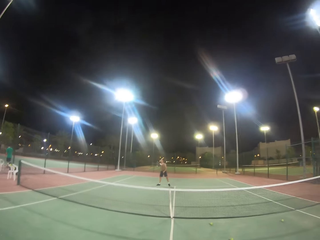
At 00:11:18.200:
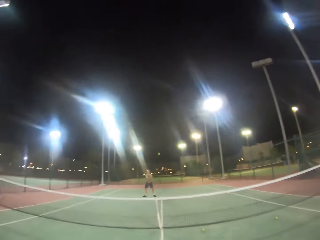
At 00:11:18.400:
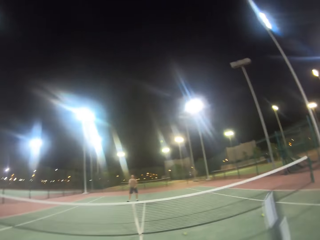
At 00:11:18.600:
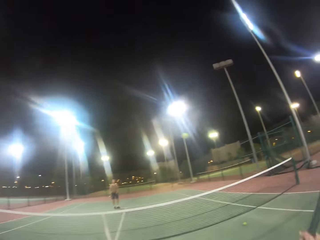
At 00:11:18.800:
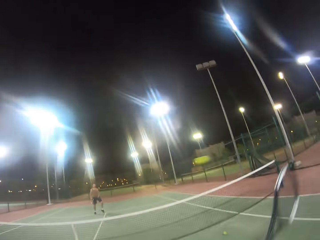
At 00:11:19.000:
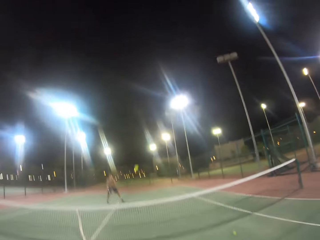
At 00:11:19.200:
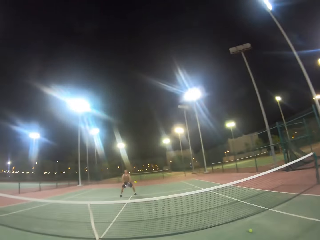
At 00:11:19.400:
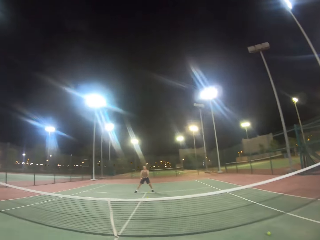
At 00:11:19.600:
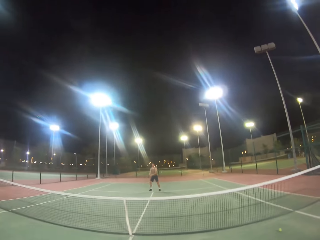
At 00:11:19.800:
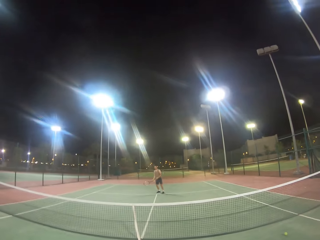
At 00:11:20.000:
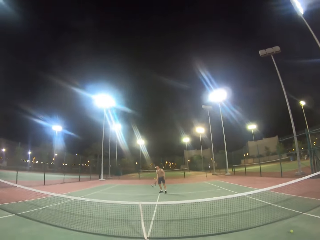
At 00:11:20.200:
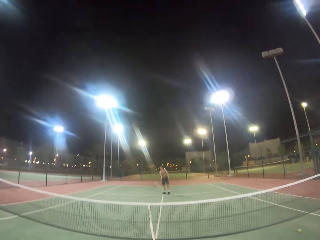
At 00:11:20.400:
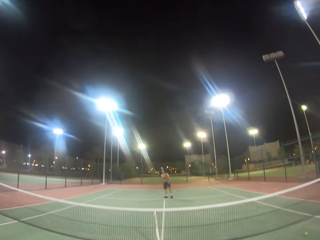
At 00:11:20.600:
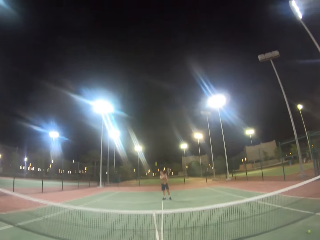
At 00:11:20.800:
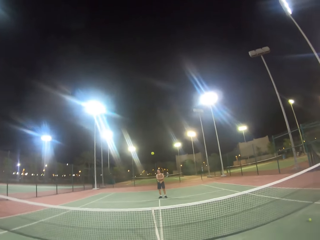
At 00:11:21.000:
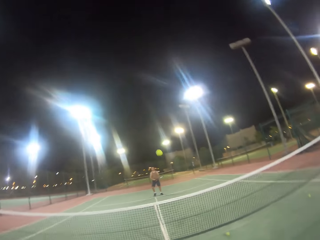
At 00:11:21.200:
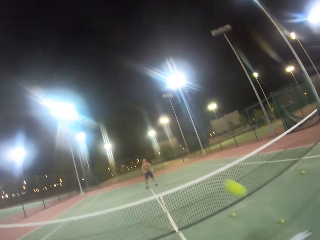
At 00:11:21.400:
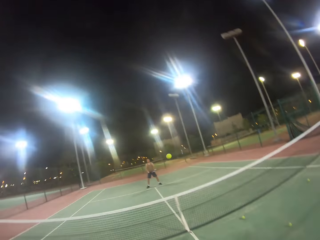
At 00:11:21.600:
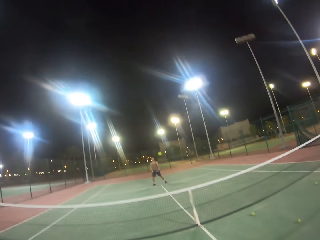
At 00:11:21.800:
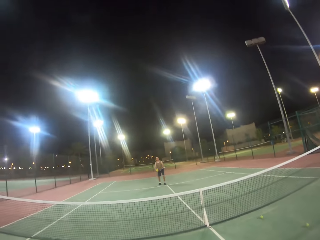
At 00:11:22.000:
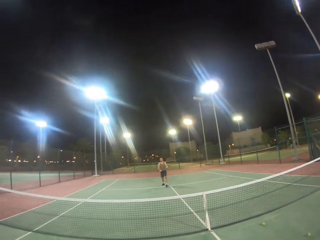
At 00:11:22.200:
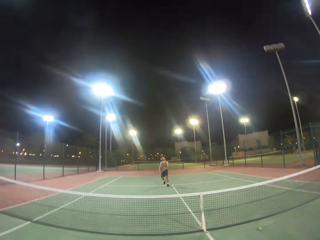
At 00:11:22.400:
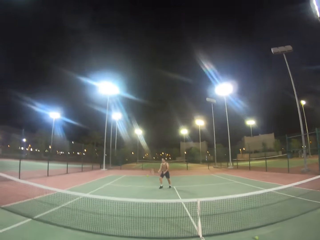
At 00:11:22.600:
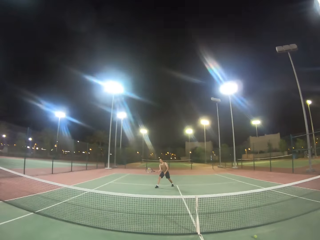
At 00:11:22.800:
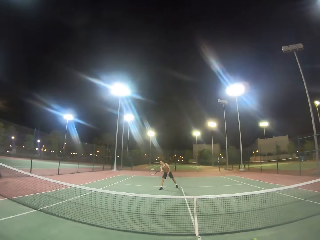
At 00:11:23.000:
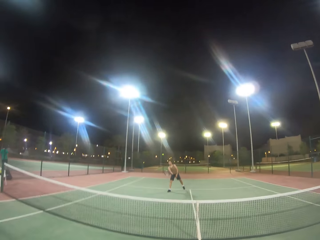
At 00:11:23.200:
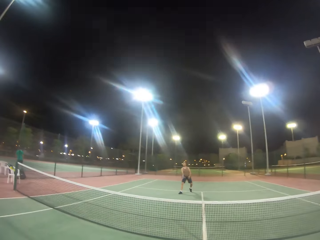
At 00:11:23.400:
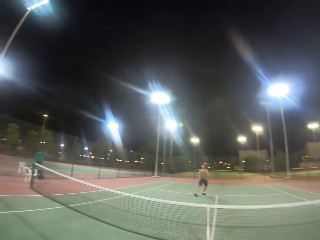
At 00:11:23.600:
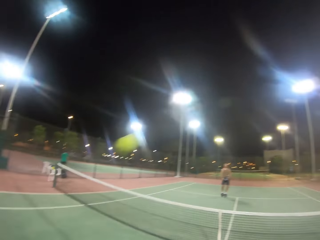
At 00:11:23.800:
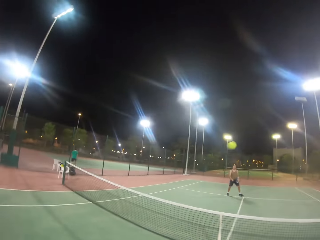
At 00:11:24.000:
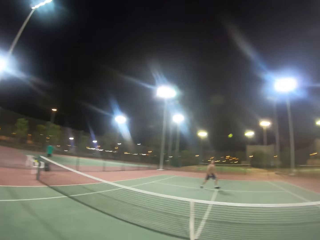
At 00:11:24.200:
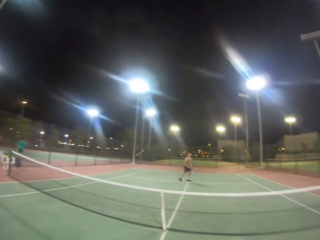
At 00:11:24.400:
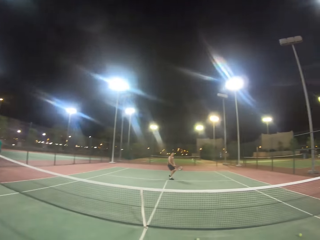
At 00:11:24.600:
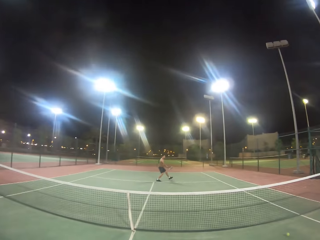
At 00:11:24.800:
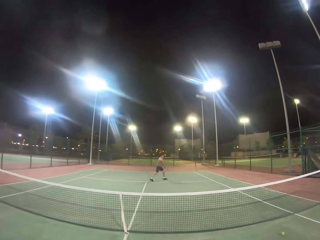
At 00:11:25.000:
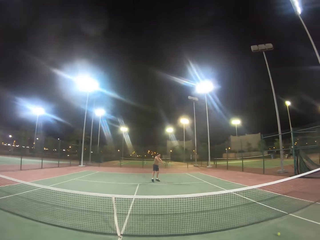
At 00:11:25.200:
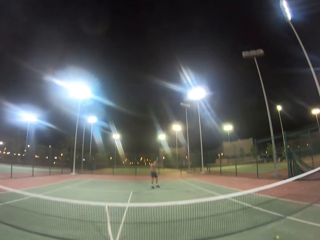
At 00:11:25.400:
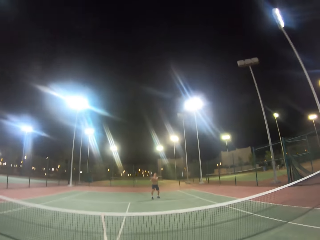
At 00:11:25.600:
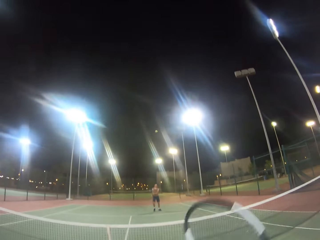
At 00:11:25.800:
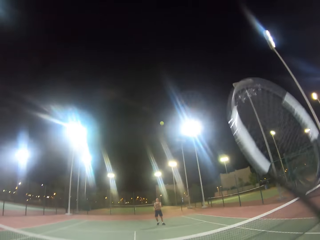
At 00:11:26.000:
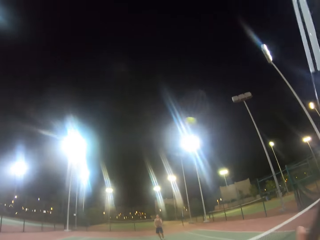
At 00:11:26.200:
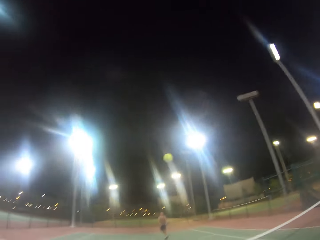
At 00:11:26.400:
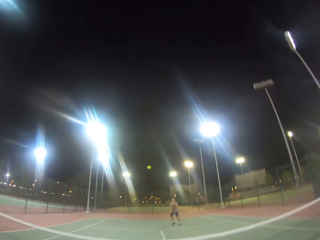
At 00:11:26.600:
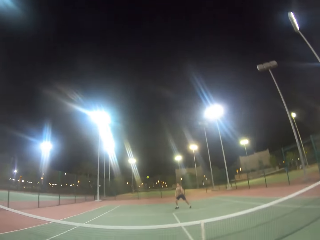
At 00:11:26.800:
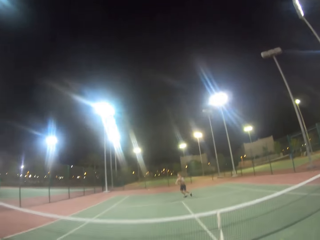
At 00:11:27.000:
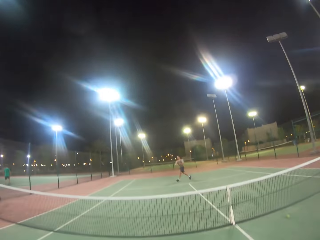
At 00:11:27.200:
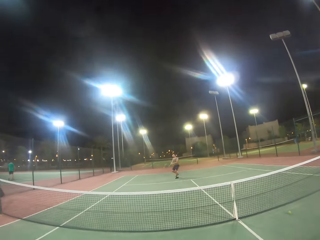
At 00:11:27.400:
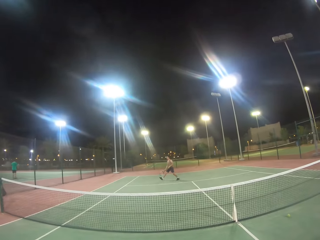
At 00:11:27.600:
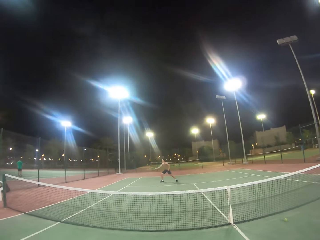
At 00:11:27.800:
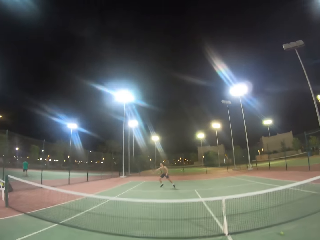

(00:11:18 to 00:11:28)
A man hits the ball with the racket. The camera wearer hits the ball with the racket. The man hits the ball with the racket. The camera wearer hits the ball with the racket. The man hits the ball with the racket. The camera wearer hits the ball with the racket. The man hits the ball with the racket. The camera wearer hits the ball with the racket.

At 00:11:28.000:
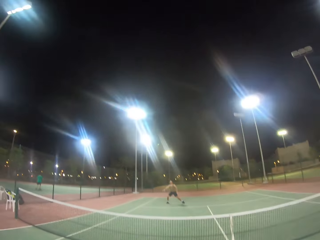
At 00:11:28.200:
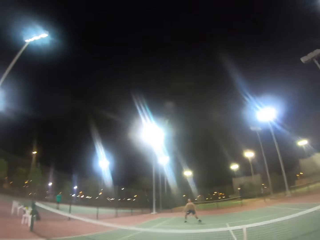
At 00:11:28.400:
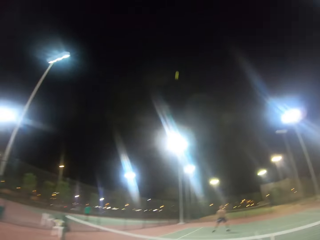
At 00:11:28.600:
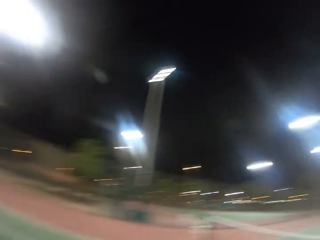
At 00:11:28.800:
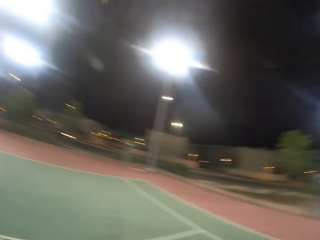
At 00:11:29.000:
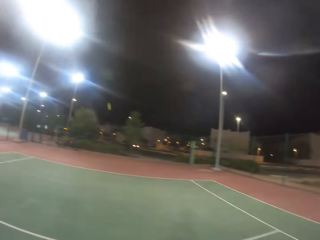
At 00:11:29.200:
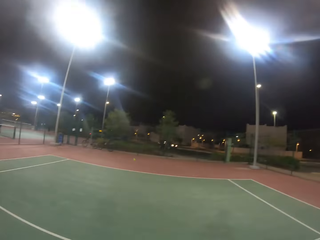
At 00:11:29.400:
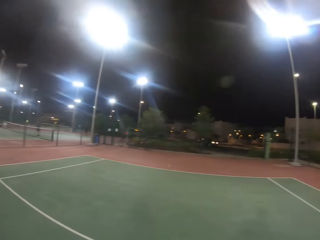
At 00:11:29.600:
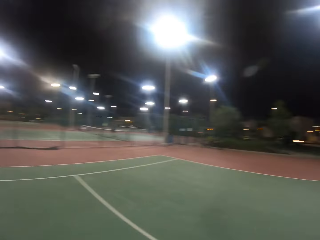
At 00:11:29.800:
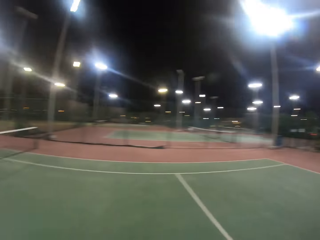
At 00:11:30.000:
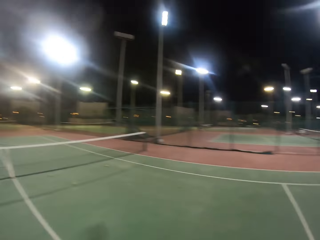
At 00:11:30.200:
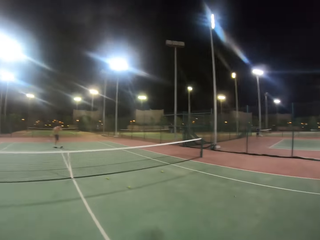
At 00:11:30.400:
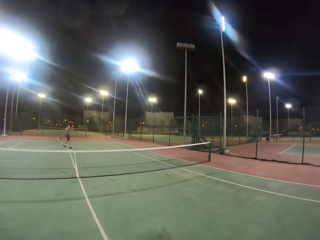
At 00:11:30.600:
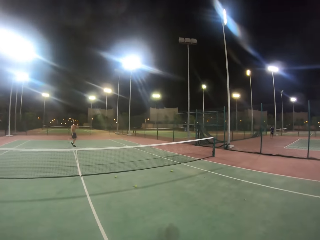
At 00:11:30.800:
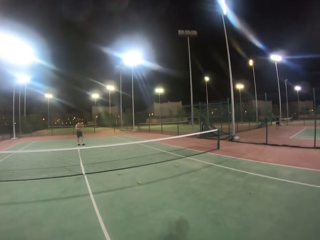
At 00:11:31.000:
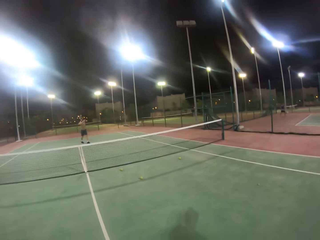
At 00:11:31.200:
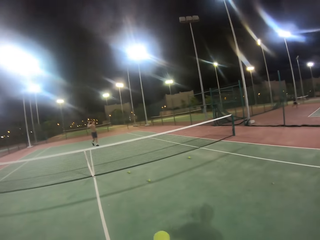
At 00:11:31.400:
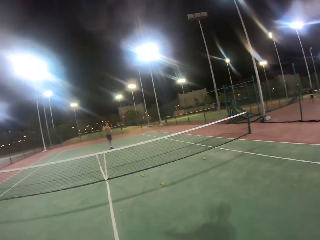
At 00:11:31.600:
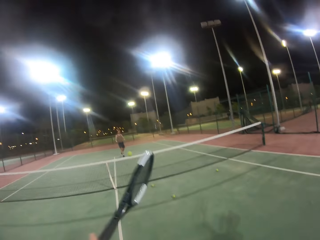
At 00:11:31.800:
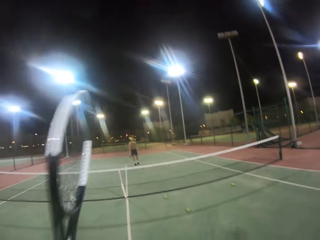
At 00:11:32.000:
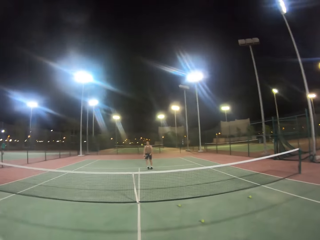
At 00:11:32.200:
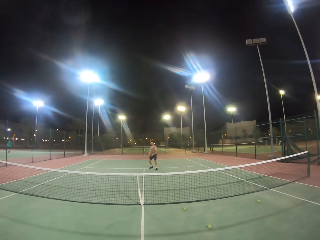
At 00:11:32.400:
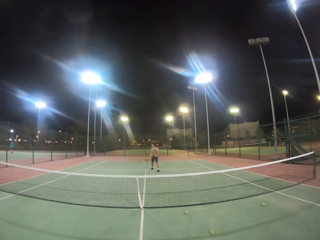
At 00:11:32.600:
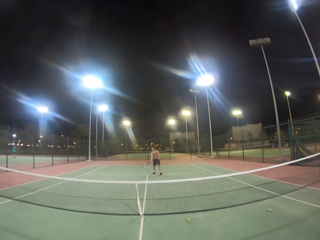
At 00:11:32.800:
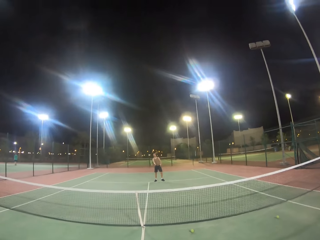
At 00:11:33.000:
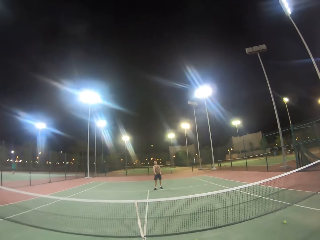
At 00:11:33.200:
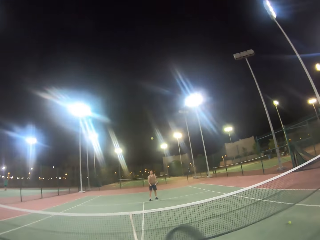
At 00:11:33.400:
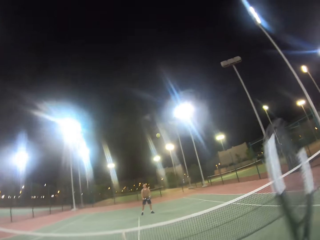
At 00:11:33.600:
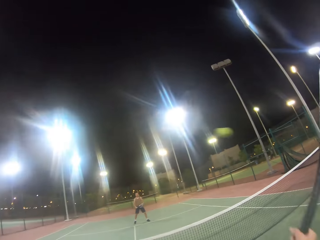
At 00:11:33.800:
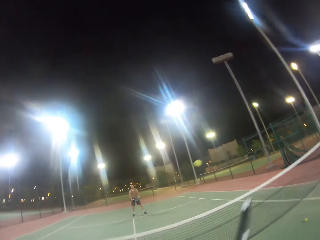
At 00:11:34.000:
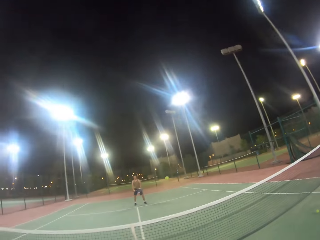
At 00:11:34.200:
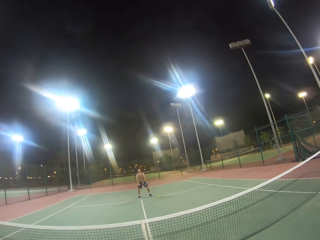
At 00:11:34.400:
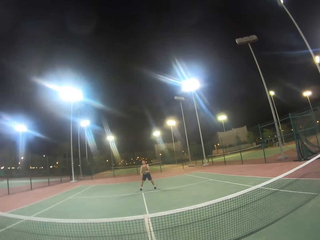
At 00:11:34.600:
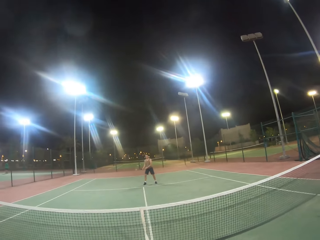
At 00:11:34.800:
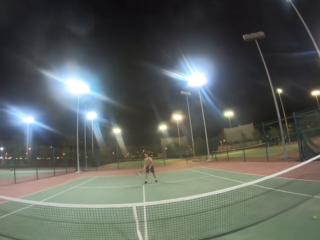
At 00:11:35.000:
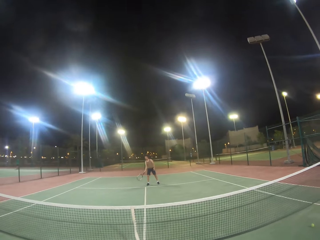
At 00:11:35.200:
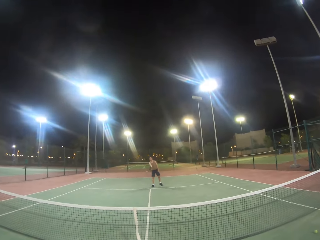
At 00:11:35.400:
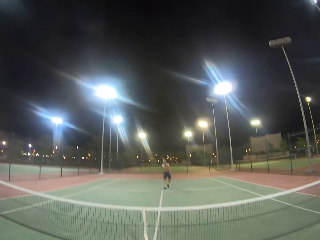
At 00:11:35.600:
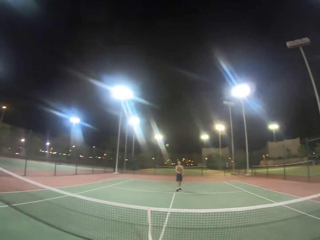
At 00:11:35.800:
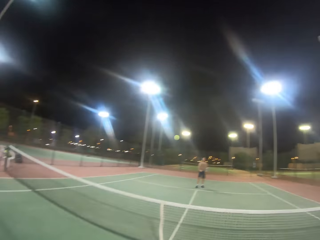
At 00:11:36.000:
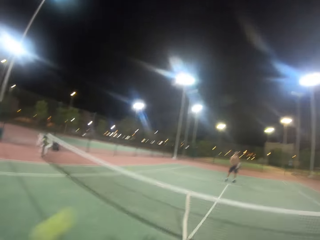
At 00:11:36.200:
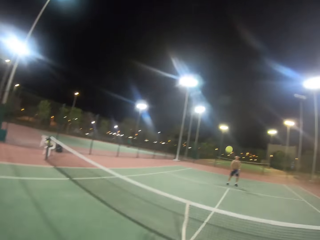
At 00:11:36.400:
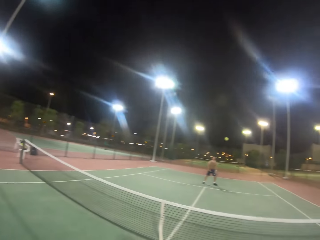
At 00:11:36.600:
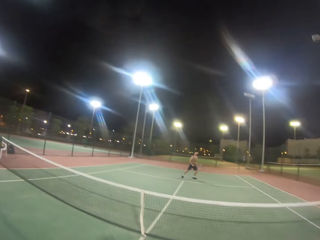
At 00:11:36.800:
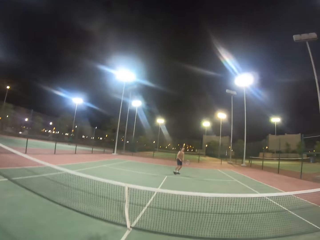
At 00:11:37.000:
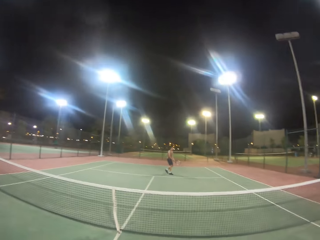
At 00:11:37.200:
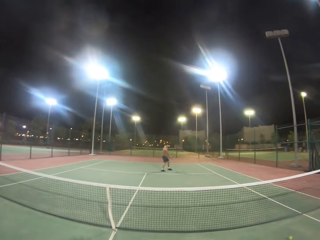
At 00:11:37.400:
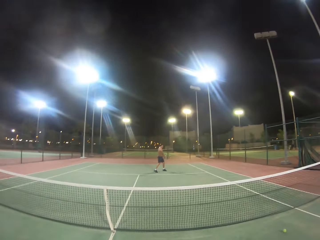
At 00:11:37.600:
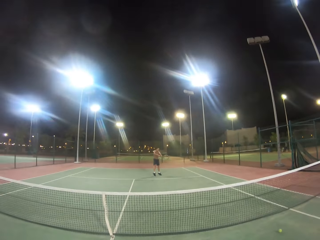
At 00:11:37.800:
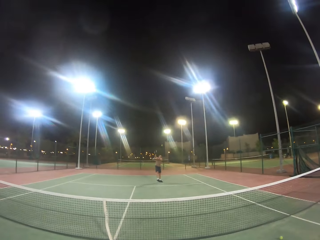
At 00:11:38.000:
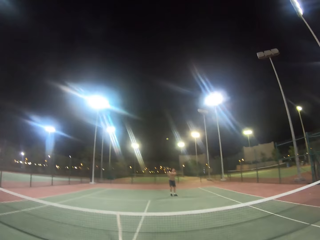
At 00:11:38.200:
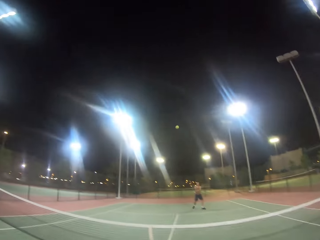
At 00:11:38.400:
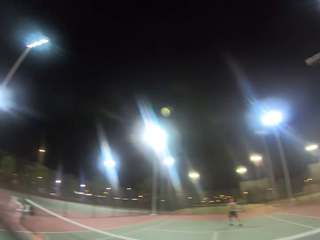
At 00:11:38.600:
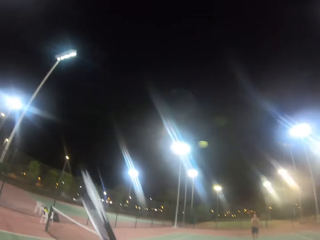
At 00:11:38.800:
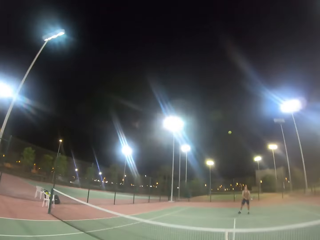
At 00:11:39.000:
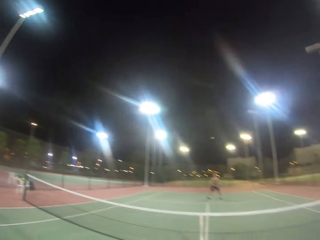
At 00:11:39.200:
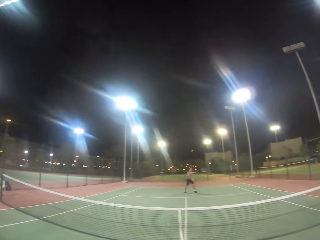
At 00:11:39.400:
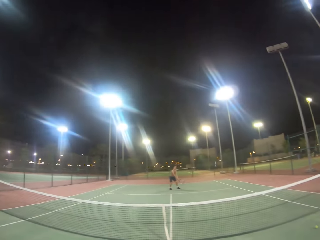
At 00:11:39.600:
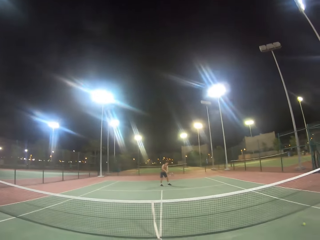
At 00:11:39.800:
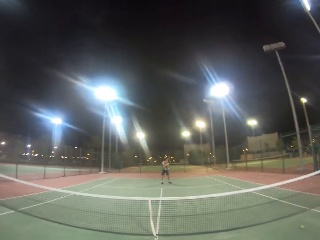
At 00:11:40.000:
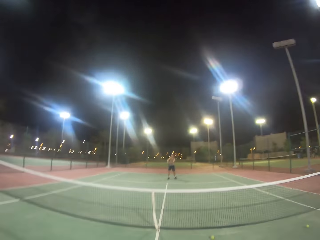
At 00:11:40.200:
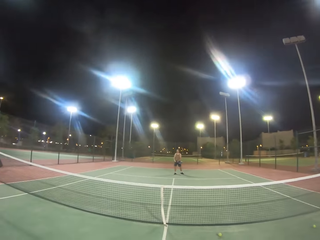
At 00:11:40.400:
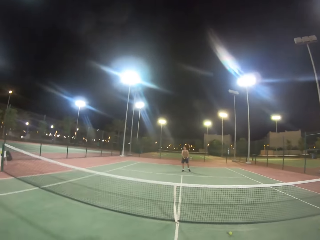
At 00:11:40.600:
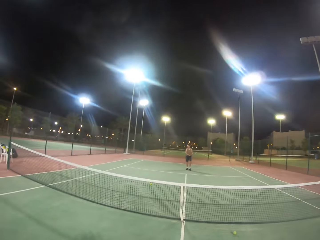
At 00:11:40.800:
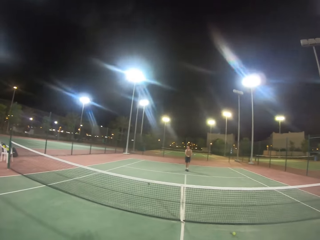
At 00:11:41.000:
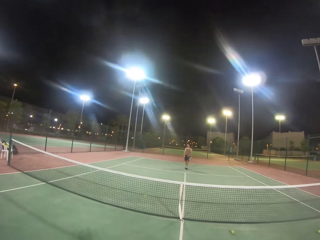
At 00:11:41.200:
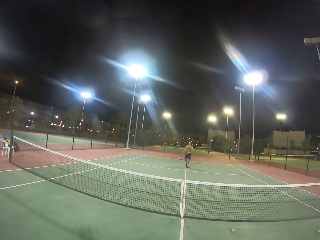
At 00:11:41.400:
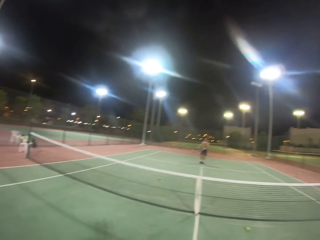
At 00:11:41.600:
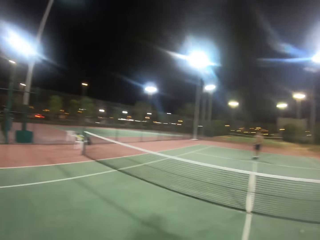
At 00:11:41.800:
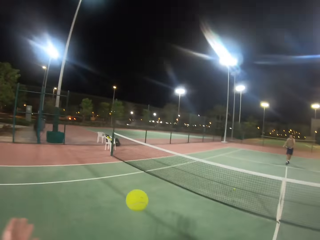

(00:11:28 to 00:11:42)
A man hits the ball with the racket. The camera wearer looks around the badminton court. They hit the ball with the badminton racket. The man hits the ball with the badminton racket. The camera wearer hits the ball with the badminton racket. The man hits the ball with the badminton racket. The camera wearer hits the ball with the badminton racket. The man hits the ball with the badminton racket. The camera wearer hits the ball with the racket. The man hits the ball with the racket.
